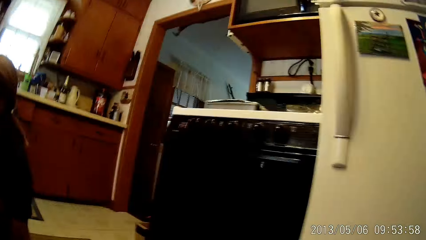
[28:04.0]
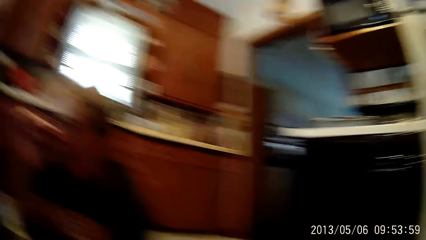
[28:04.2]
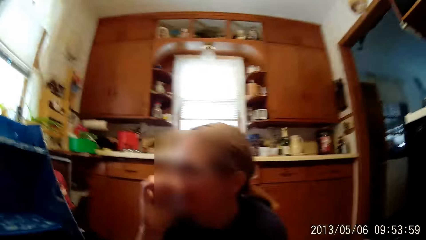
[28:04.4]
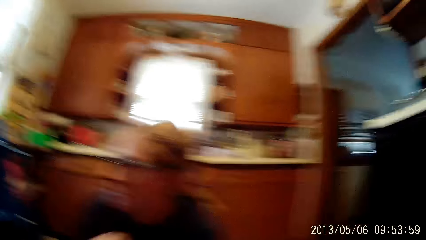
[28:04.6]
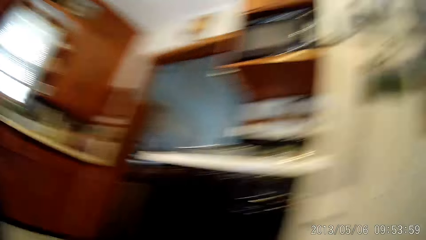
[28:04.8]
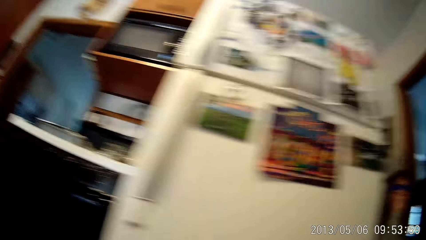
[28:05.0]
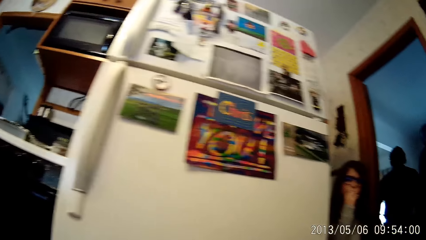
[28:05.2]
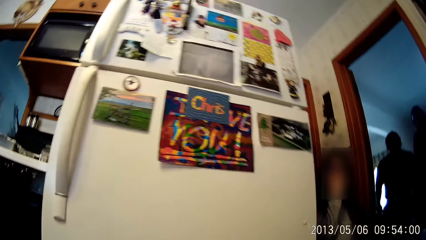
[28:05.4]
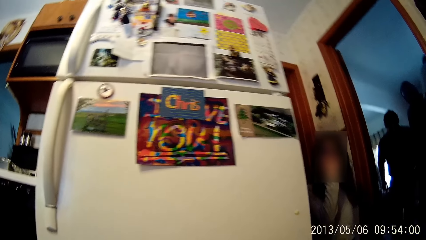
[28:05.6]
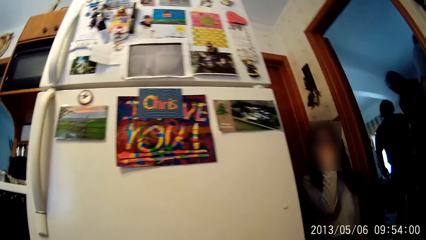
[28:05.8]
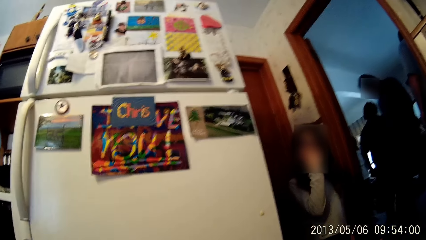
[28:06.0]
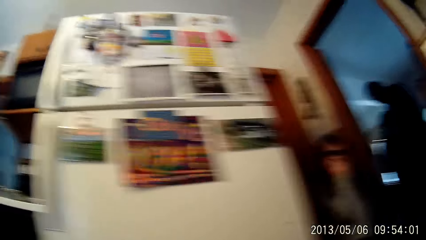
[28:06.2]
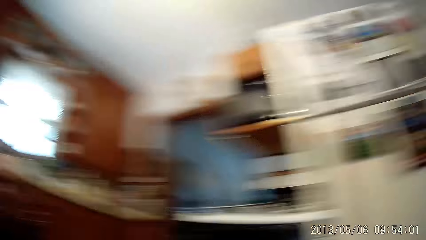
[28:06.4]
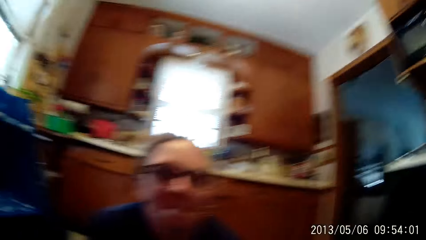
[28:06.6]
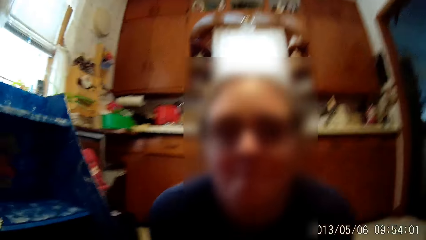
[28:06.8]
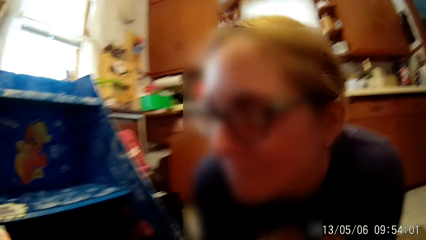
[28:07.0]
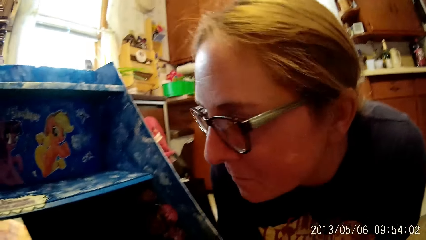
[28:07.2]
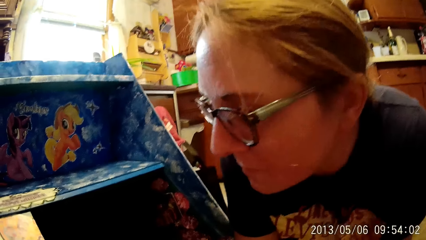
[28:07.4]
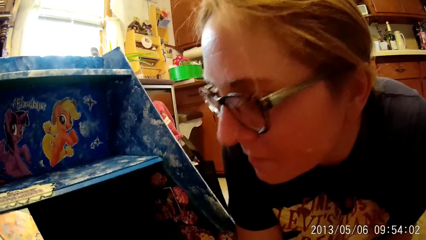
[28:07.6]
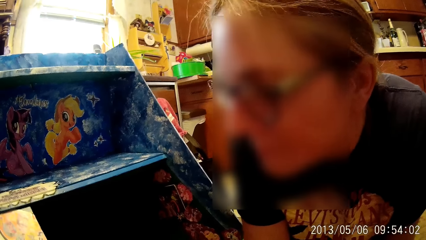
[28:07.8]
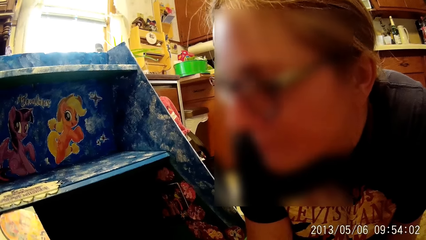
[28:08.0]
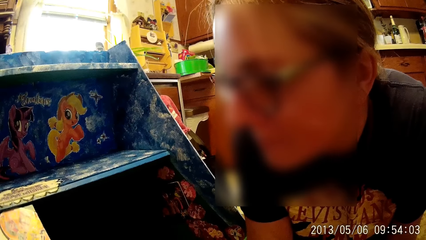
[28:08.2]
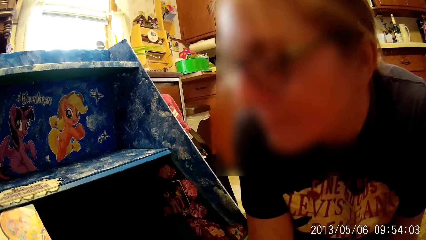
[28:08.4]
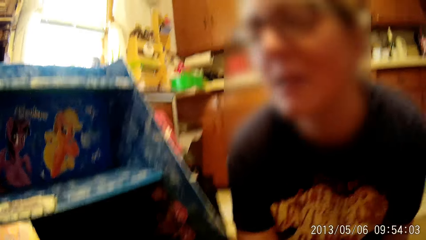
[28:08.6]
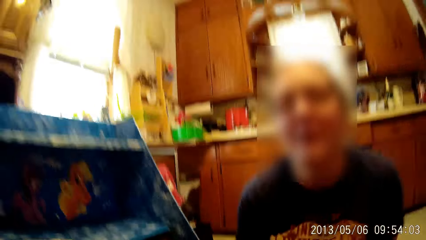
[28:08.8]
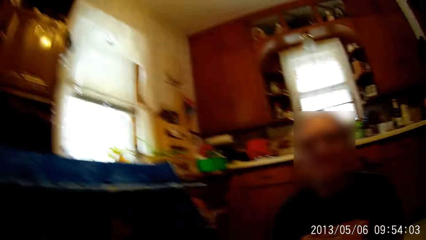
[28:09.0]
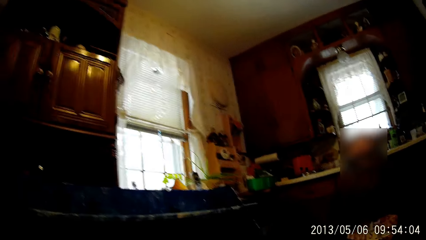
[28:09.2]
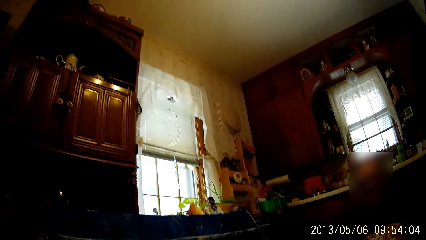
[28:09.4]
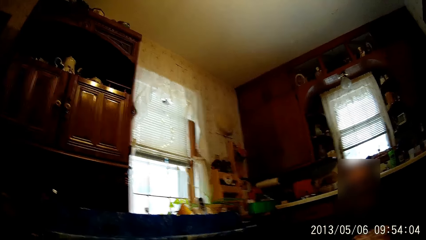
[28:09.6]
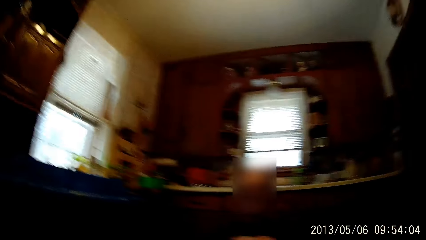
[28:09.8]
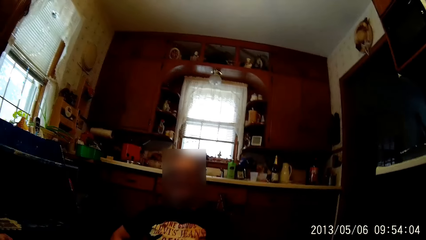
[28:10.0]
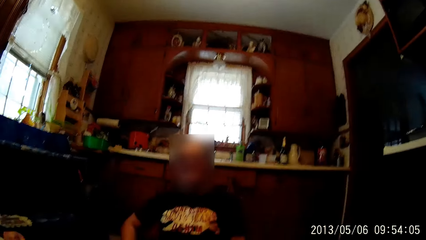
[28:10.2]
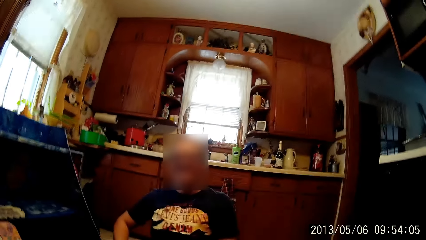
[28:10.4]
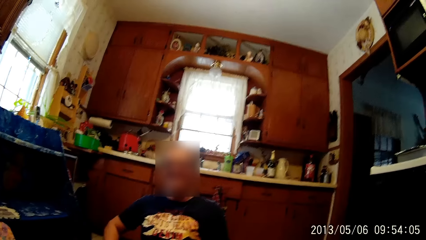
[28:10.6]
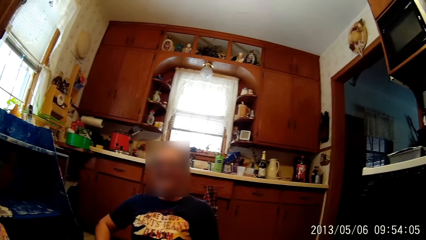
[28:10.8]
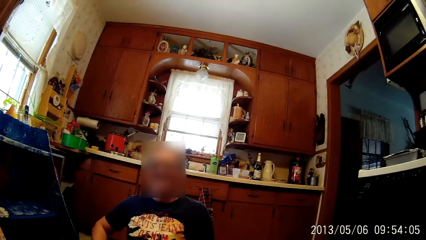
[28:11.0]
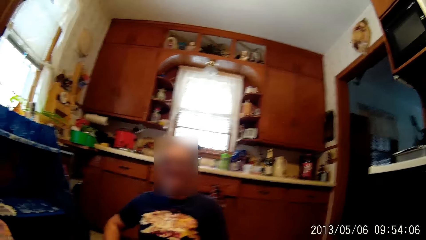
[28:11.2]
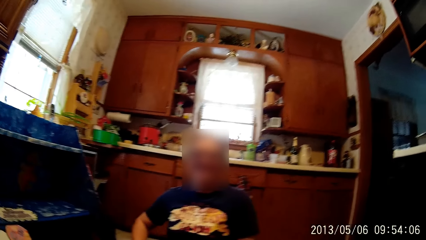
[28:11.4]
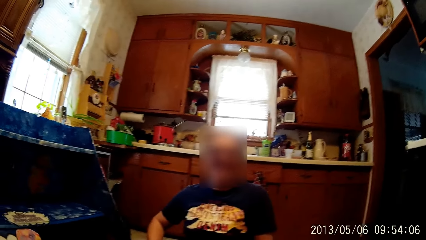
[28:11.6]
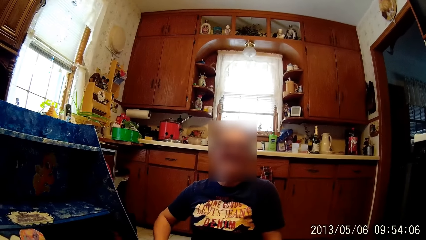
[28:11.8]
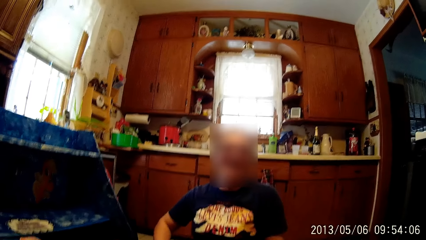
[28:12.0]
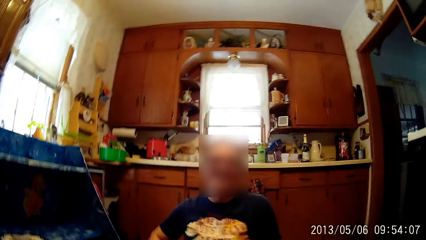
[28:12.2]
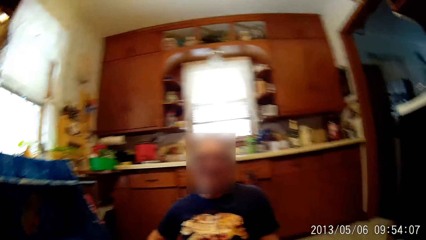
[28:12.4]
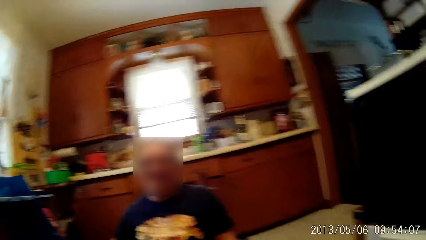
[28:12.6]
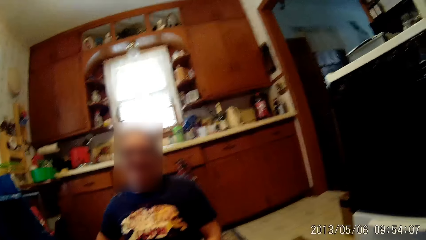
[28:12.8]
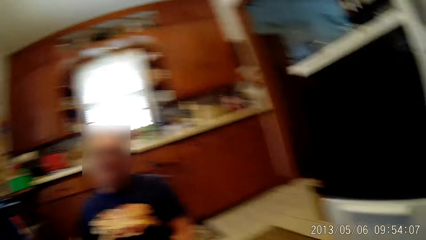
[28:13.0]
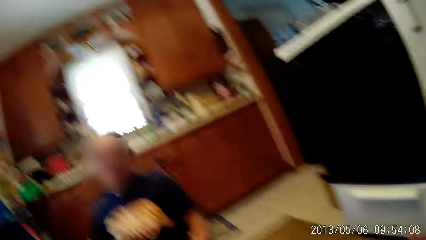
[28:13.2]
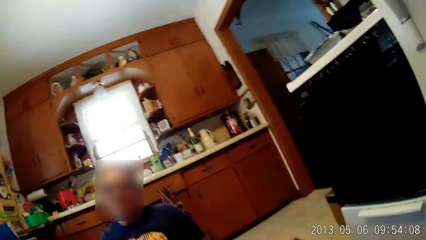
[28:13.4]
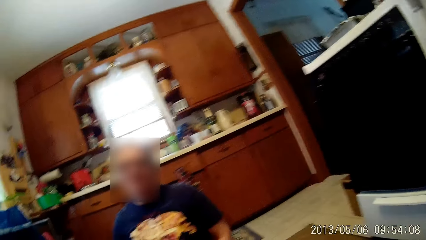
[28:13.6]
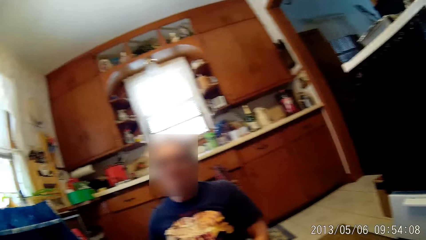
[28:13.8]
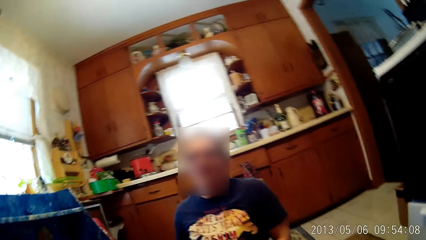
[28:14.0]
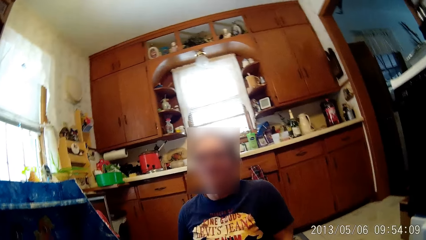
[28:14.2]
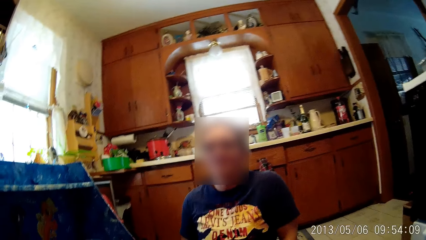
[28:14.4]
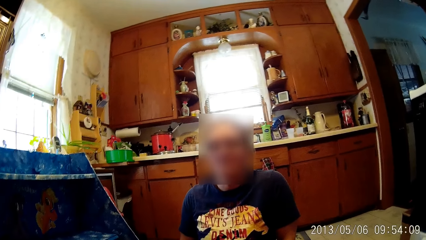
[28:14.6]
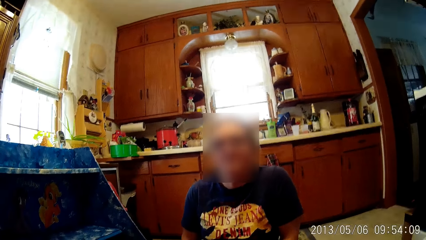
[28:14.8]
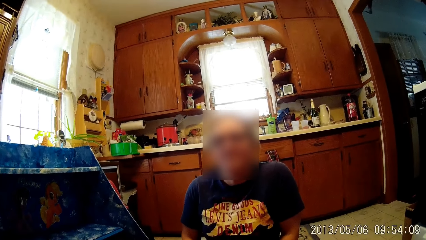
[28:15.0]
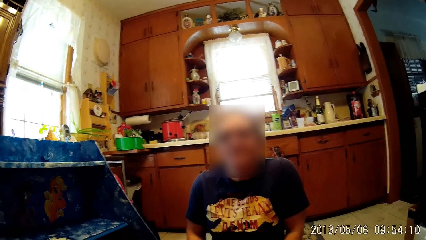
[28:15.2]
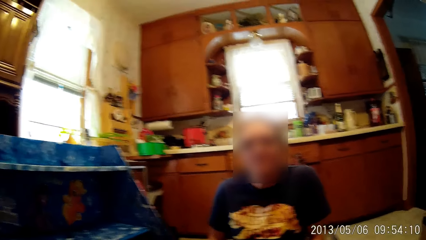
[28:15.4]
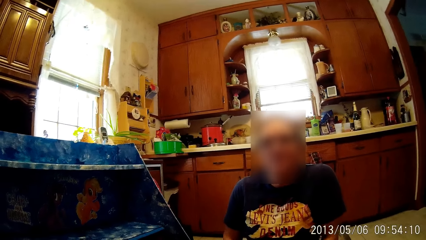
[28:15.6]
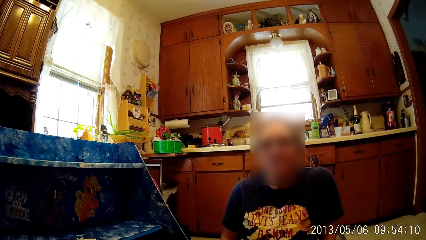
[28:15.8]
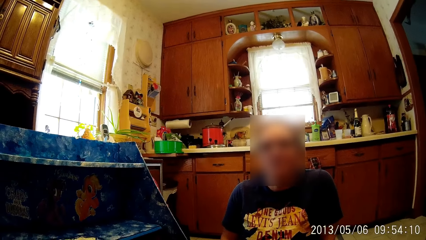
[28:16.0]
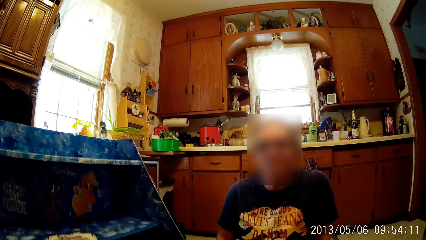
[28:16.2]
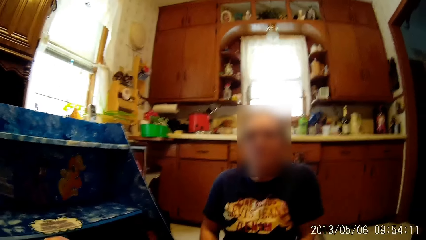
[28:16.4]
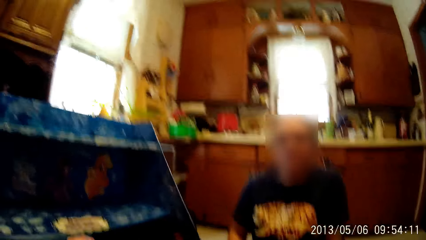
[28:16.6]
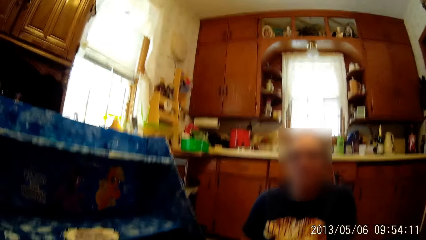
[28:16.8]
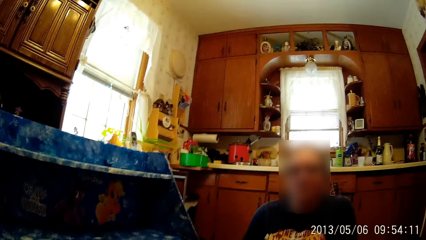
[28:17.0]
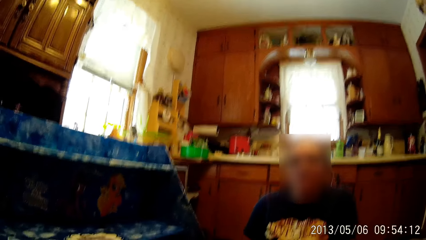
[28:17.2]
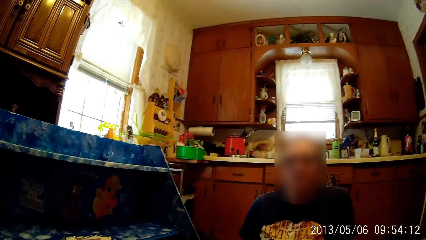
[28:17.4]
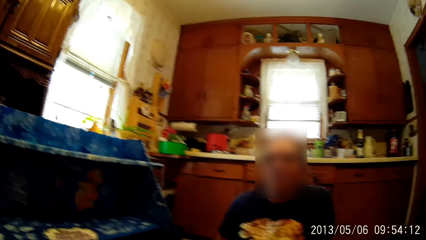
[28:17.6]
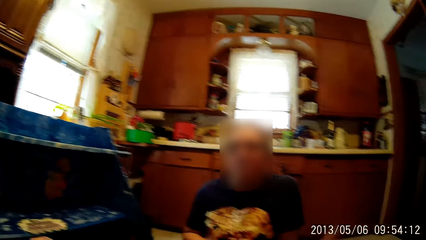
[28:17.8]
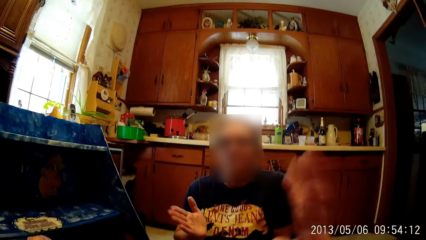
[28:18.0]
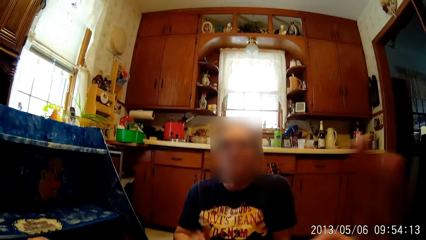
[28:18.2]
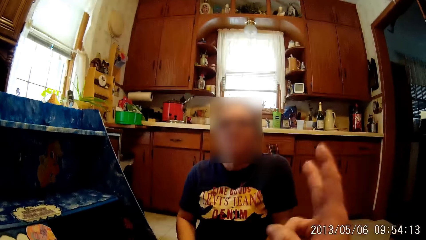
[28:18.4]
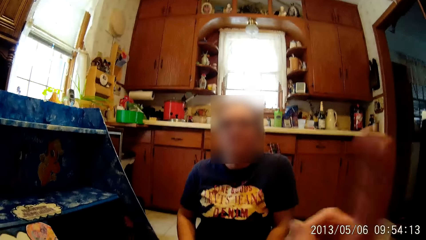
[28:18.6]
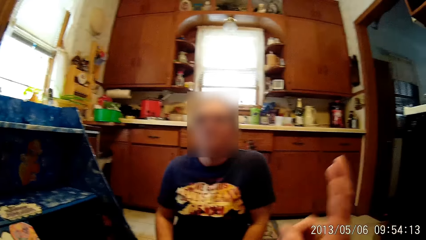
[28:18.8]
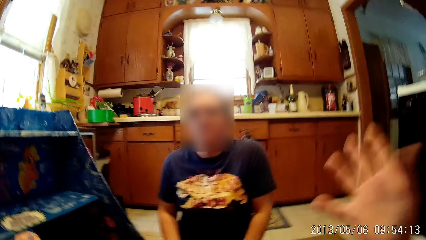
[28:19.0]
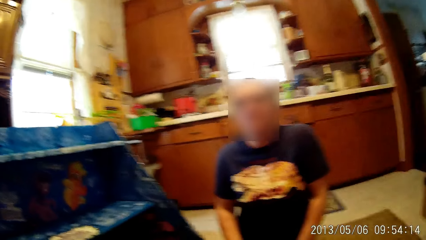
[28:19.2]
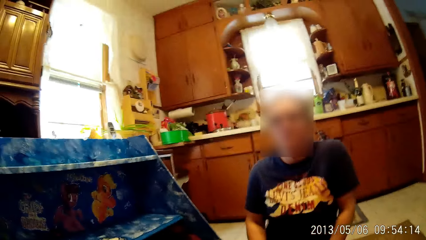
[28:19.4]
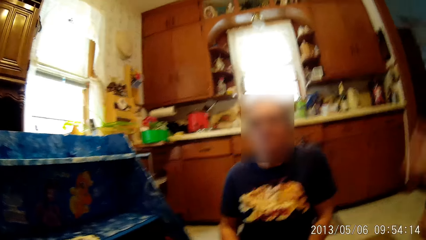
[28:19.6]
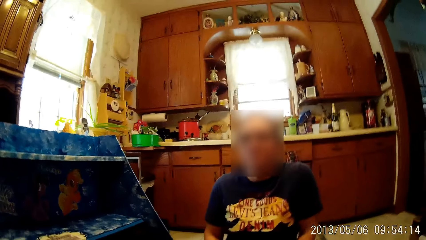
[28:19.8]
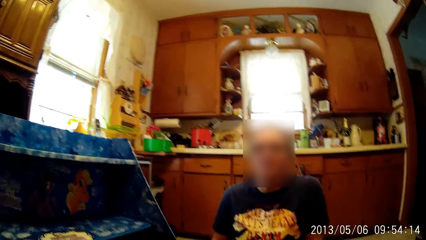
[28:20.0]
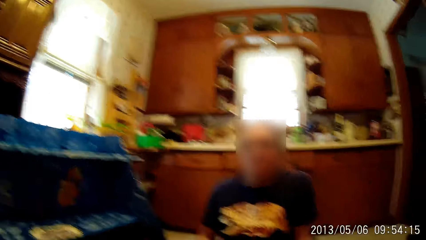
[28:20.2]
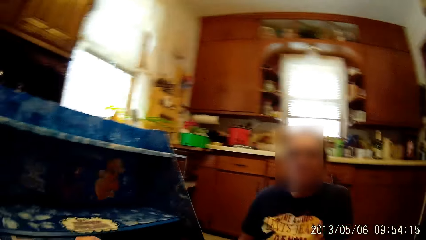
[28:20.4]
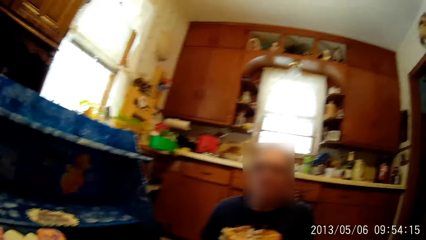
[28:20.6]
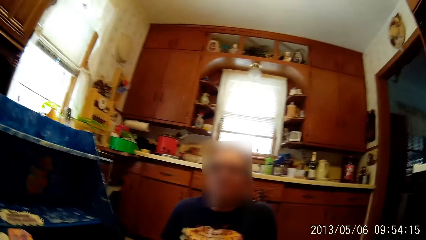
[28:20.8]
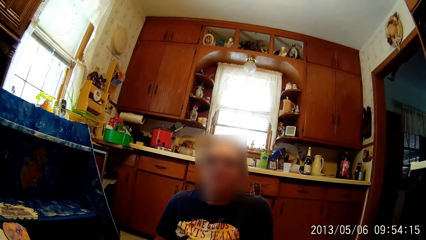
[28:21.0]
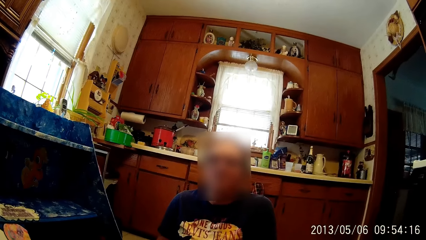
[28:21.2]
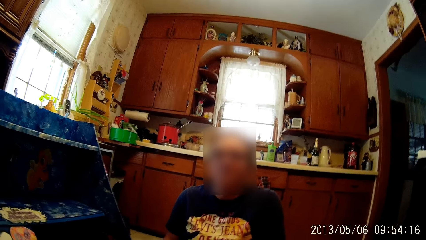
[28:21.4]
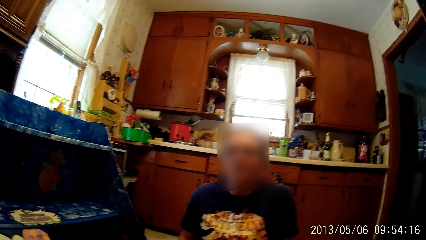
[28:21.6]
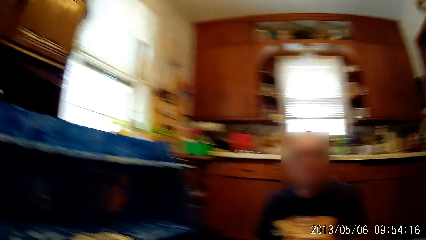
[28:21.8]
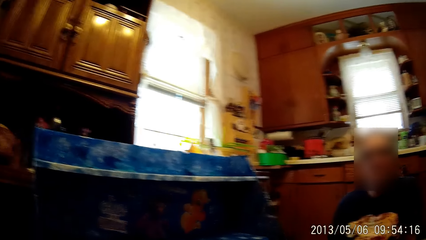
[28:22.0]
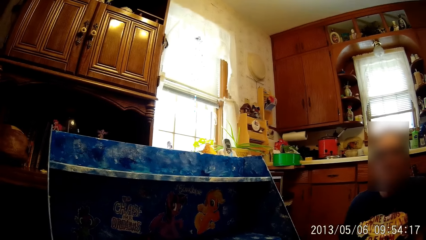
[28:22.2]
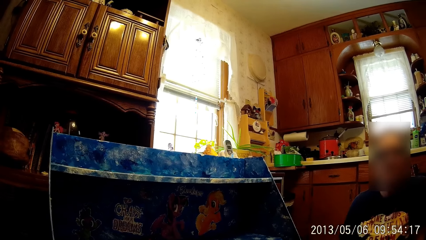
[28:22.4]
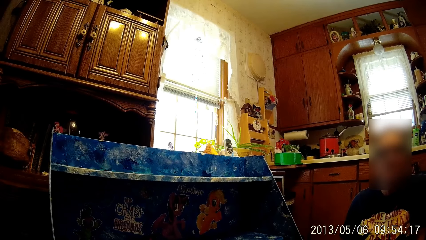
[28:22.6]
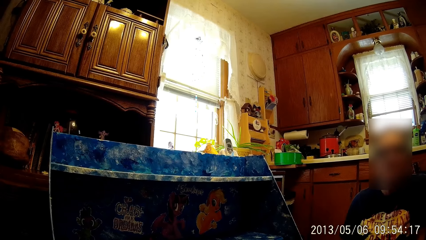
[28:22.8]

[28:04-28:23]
The camera wearer looks around. He looks around again. A girl stands beside a refrigerator on the other side. The camera wearer looks around. He looks around again. A woman raises her right hand. The camera wearer raises his right index and middle finger.
